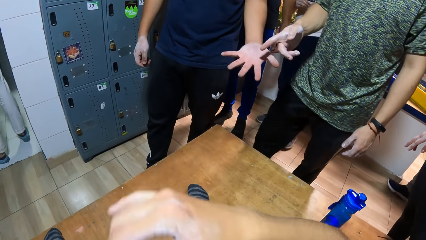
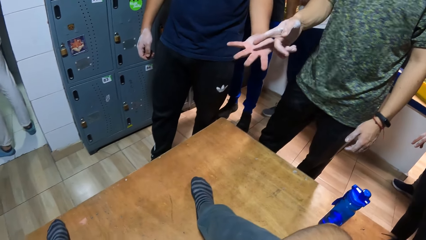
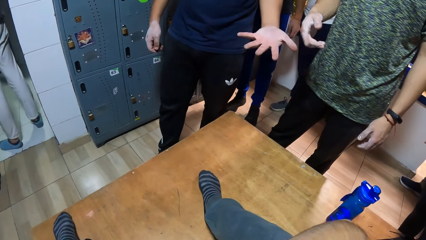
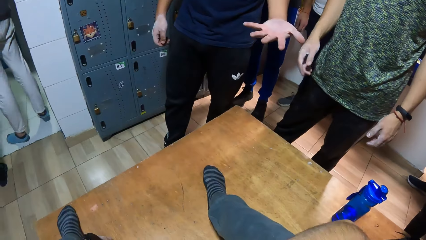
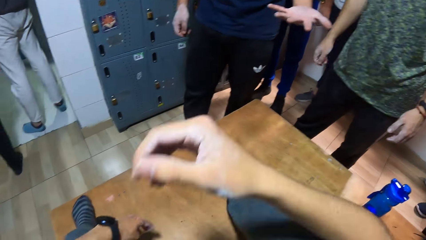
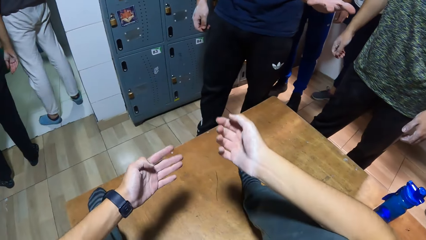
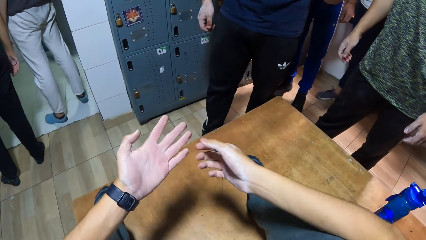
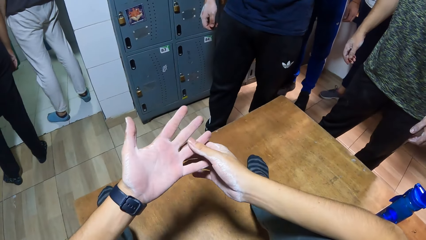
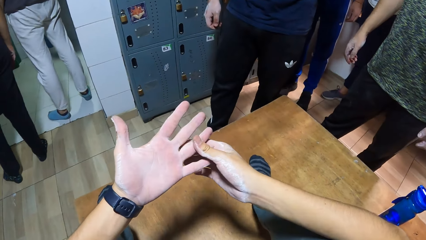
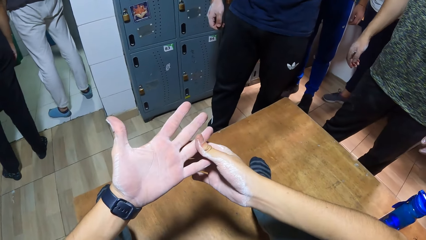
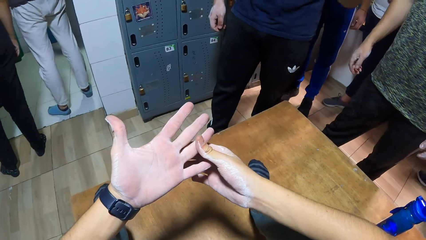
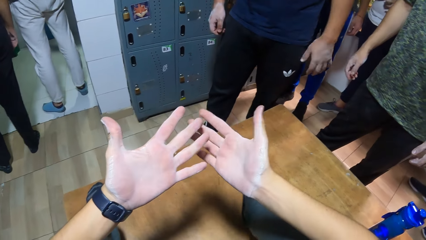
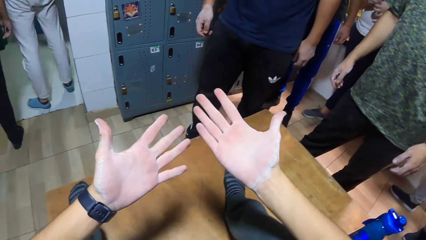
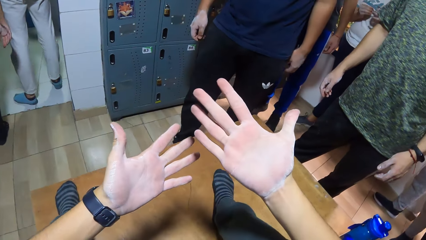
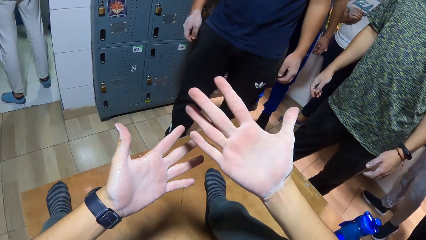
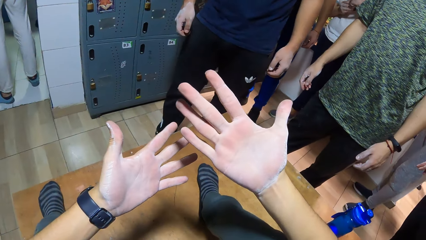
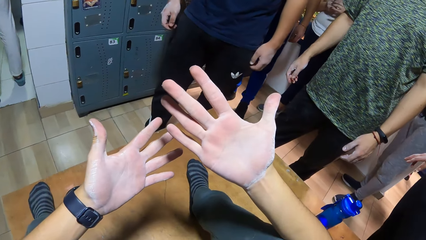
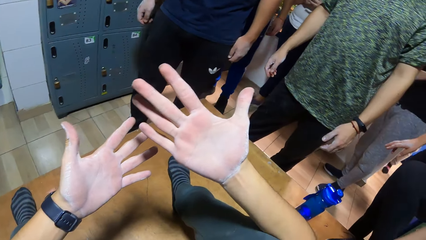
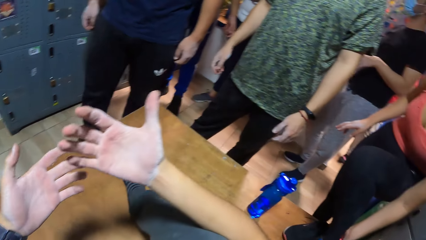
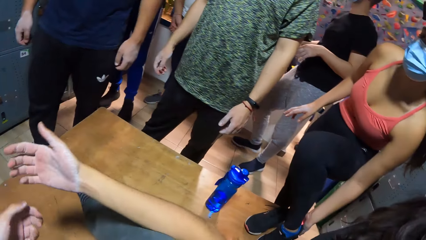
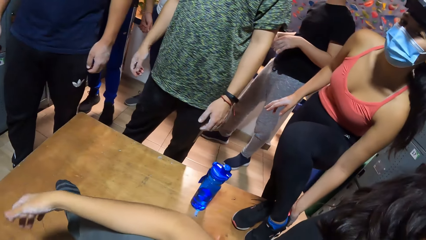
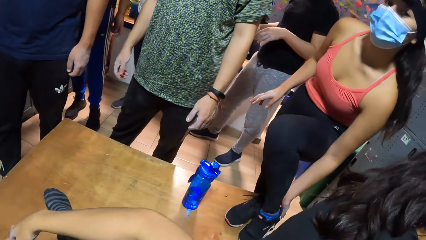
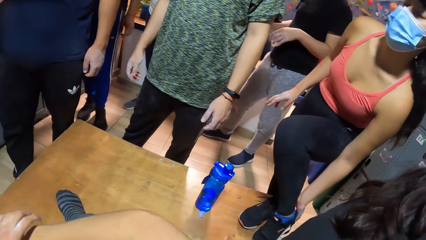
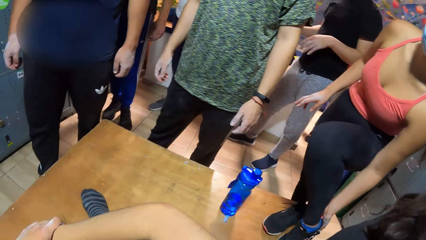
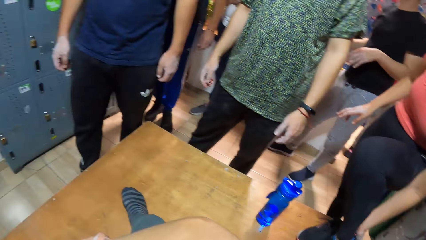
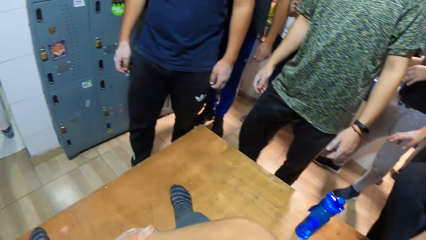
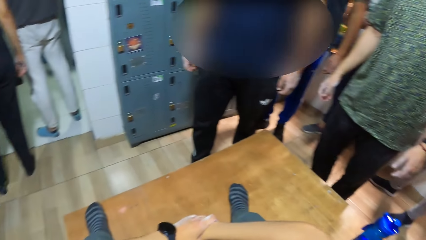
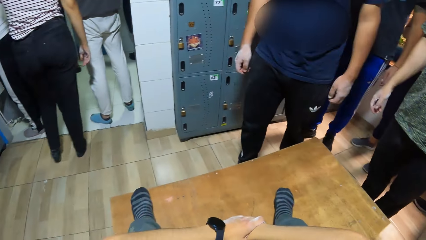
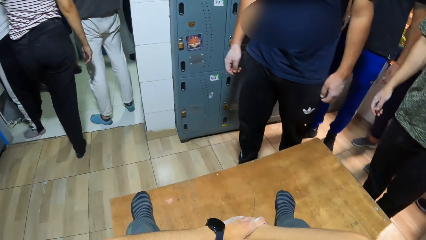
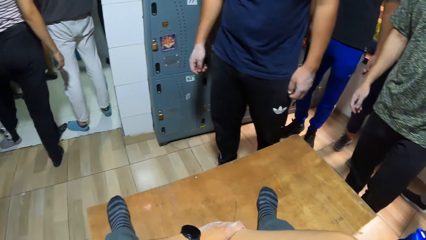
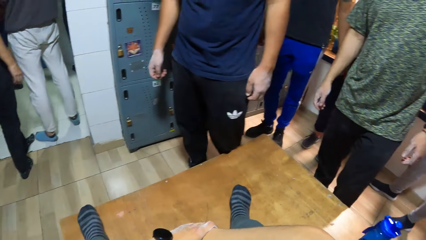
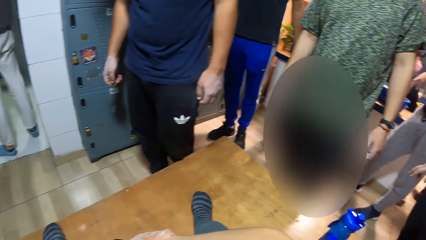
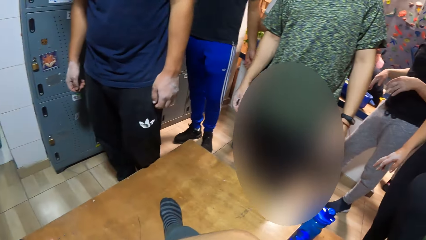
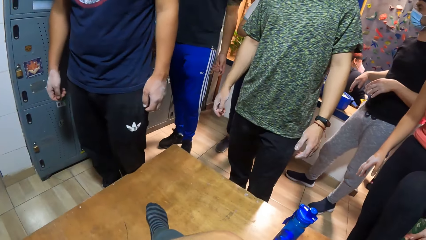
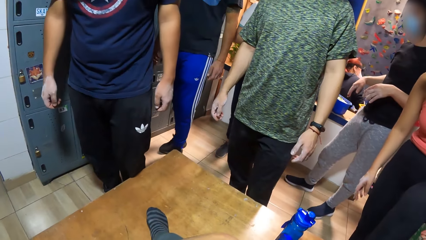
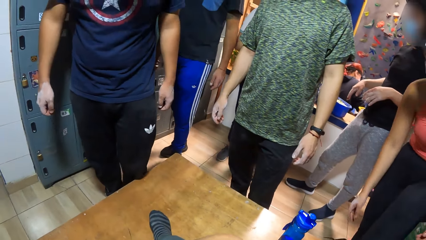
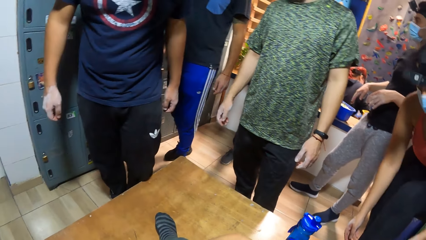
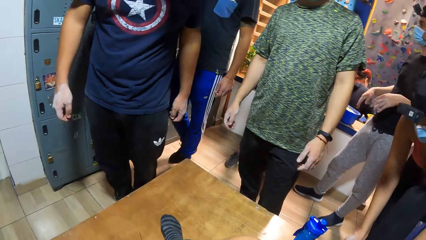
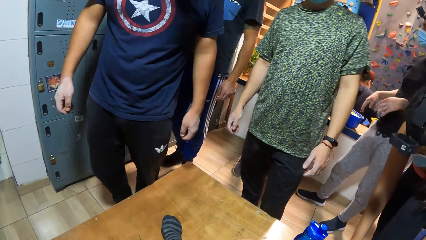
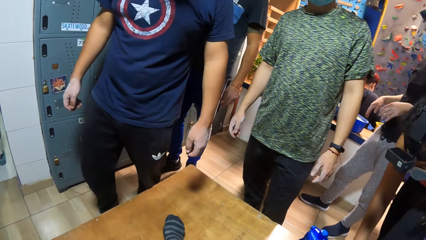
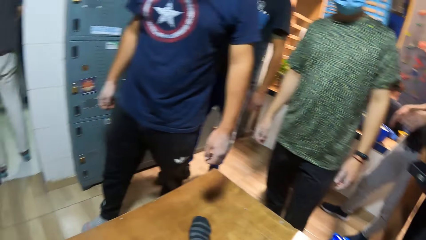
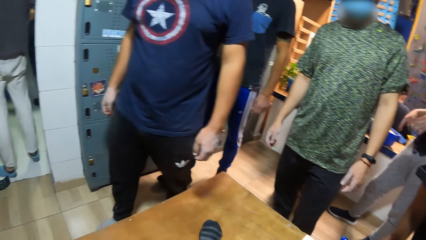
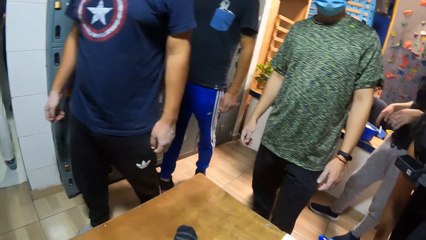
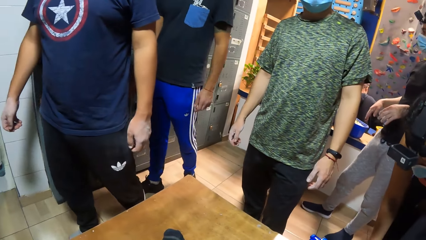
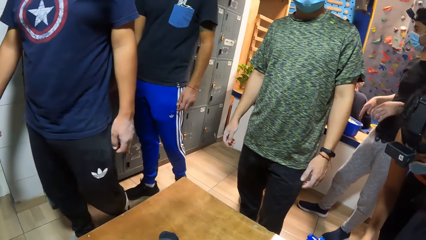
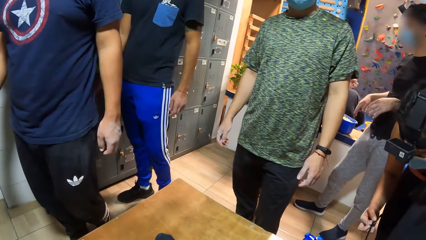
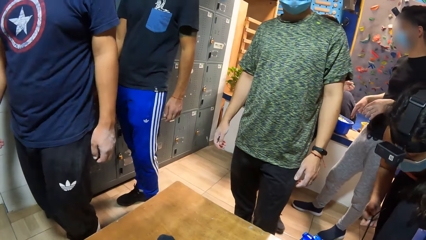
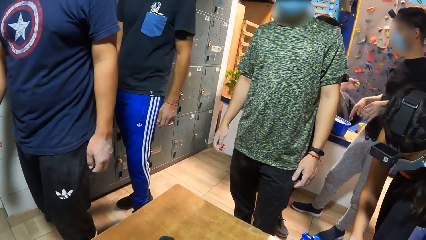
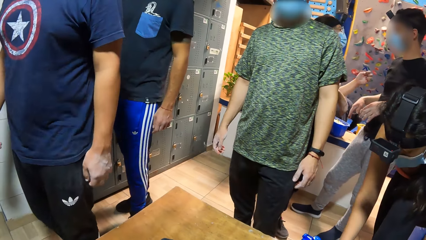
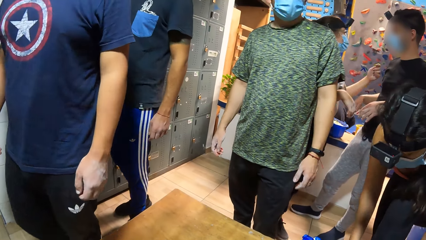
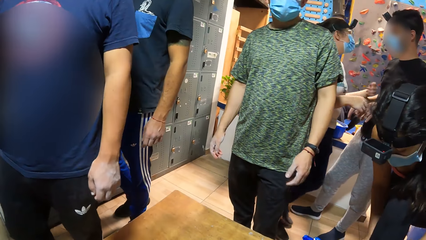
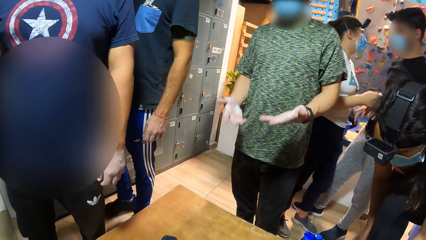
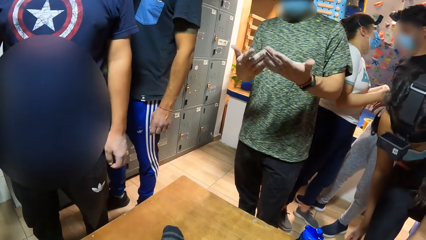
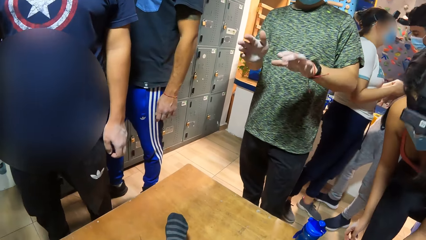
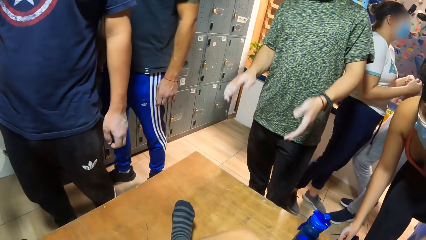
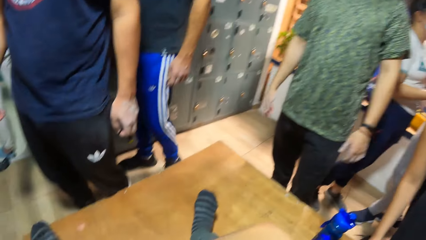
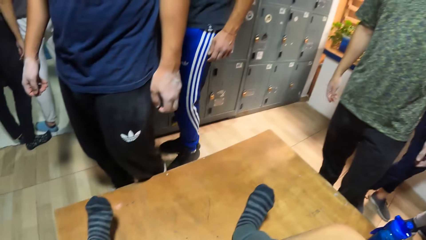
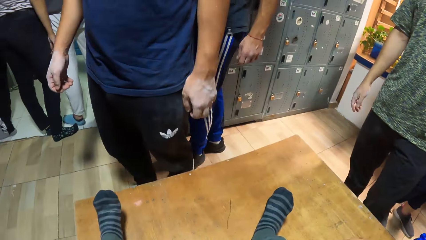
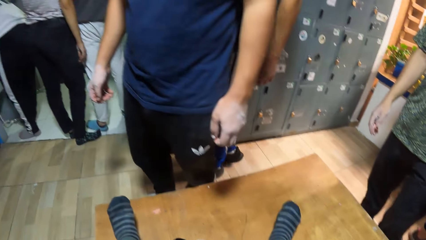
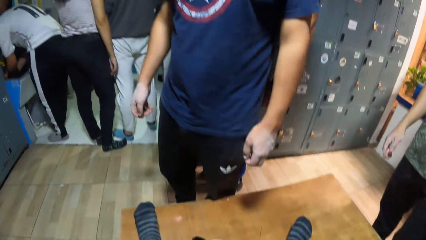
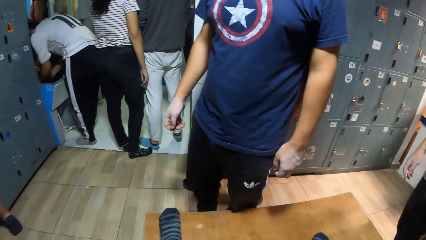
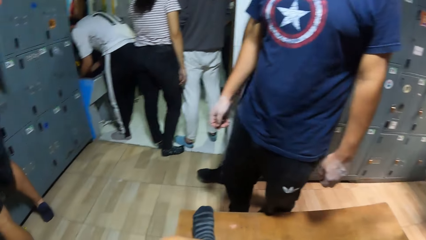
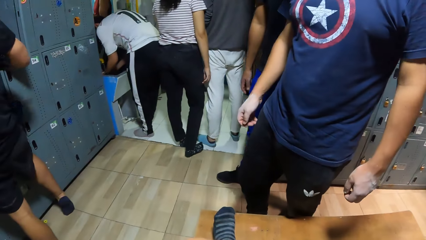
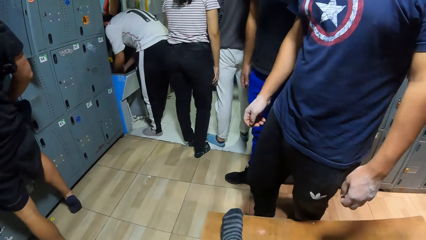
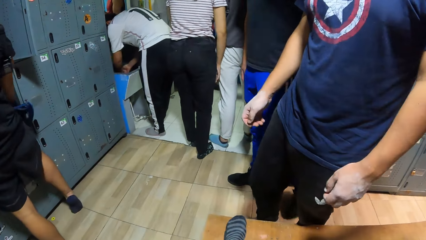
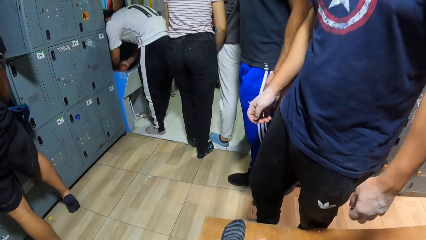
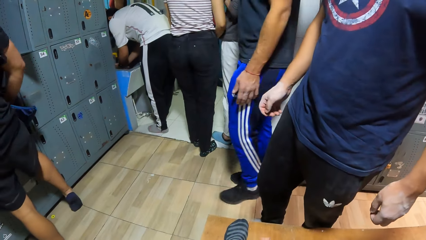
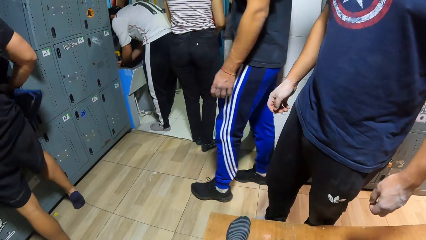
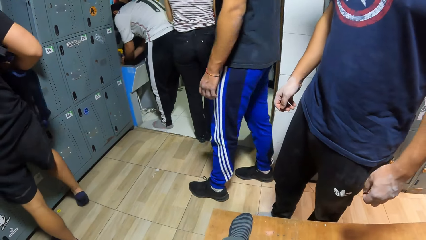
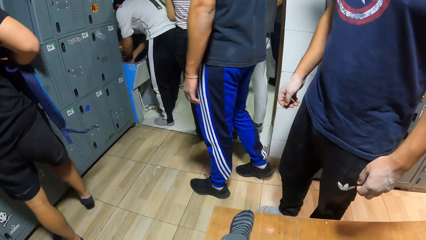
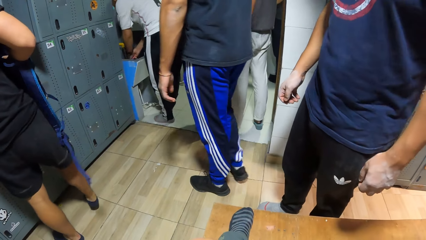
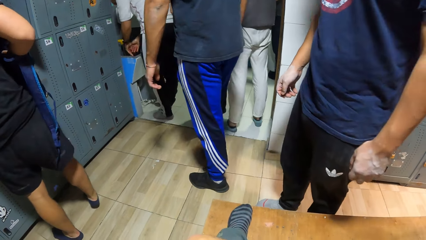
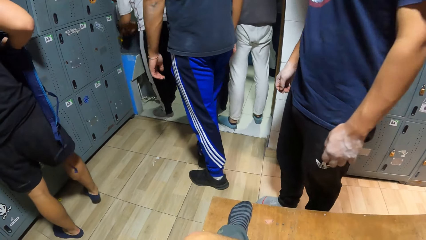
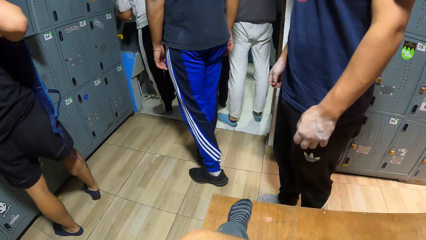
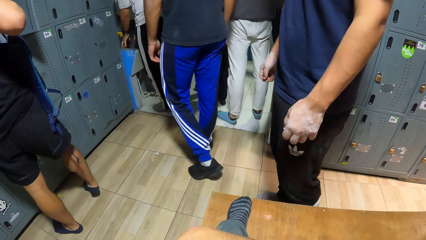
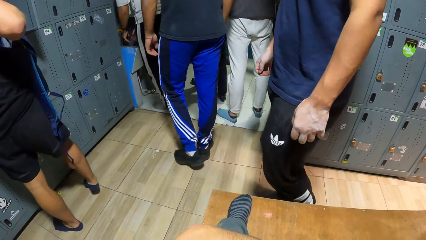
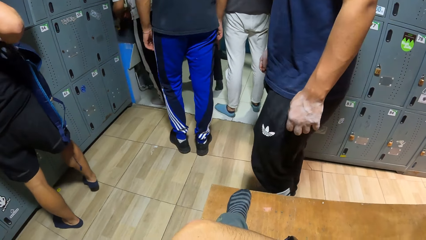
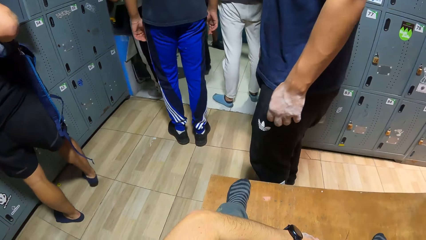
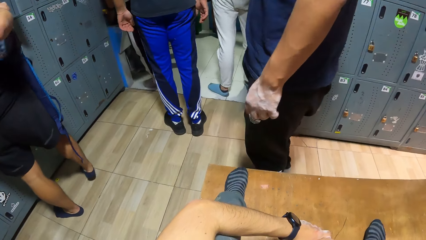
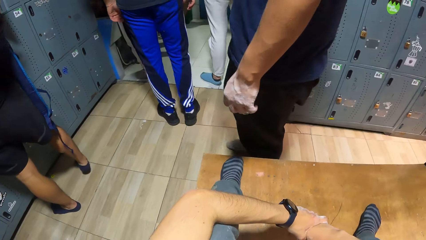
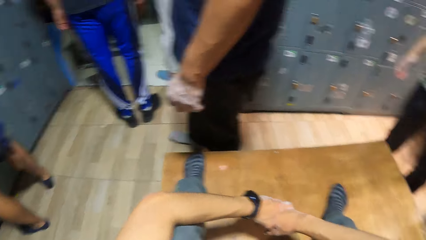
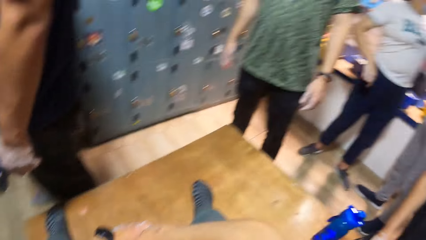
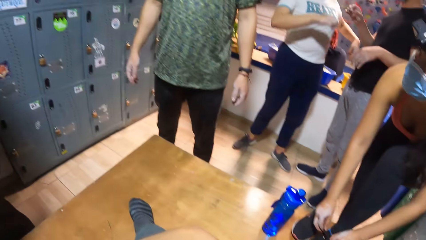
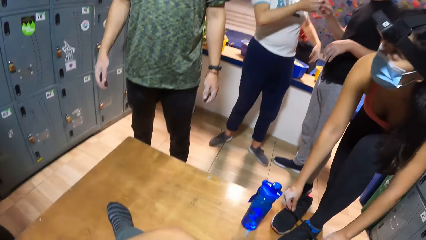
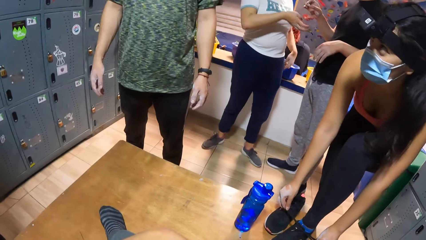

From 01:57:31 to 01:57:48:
The camera wearer moves hand back. They move hands forward. They straighten hand. They hold the finger. They lift hand up. They look at hands. They move hand down. They look around. They hold hands together. They look around. A man interacts with the camera wearer. The camera wearer moves feet. They look around.
